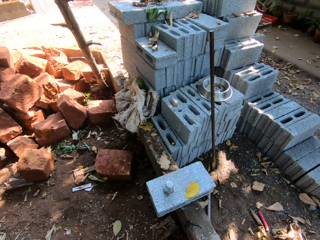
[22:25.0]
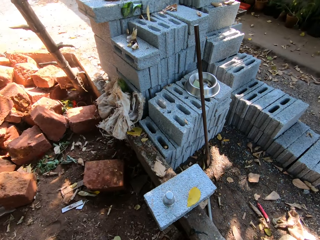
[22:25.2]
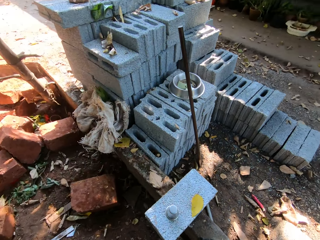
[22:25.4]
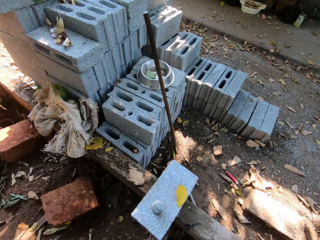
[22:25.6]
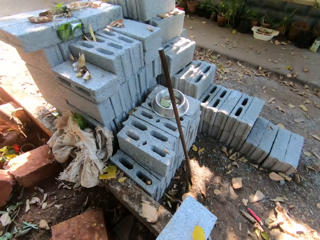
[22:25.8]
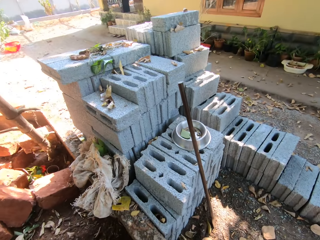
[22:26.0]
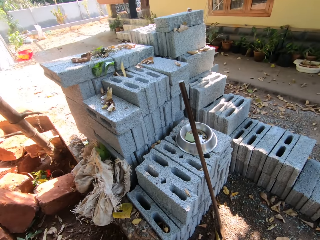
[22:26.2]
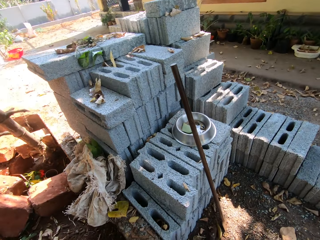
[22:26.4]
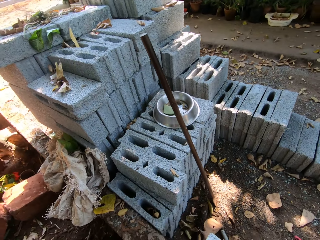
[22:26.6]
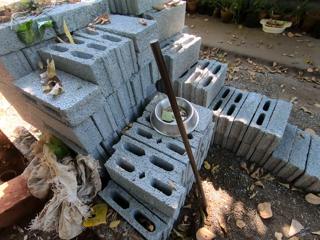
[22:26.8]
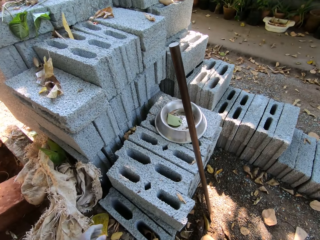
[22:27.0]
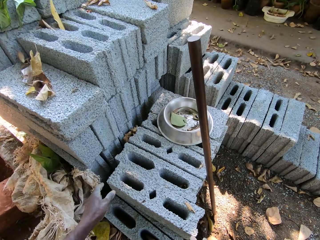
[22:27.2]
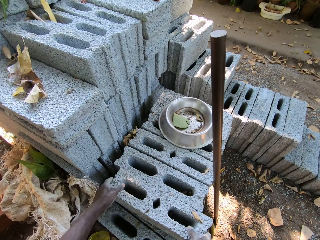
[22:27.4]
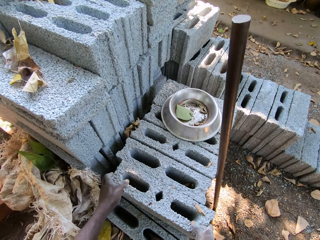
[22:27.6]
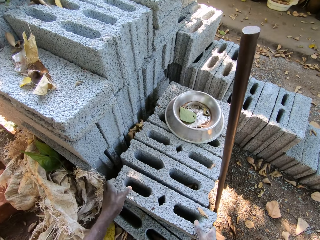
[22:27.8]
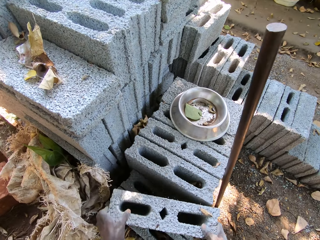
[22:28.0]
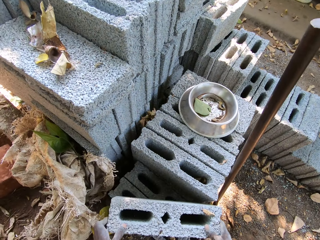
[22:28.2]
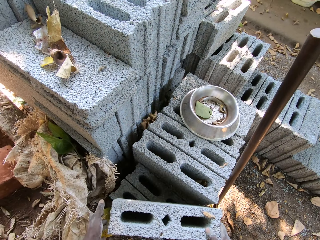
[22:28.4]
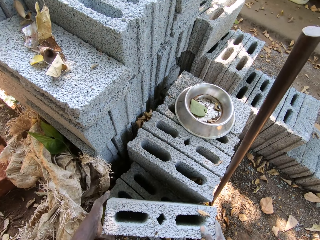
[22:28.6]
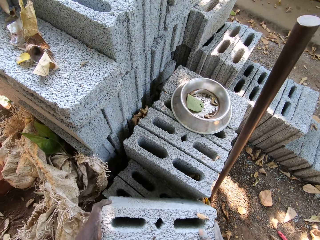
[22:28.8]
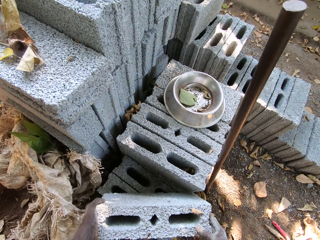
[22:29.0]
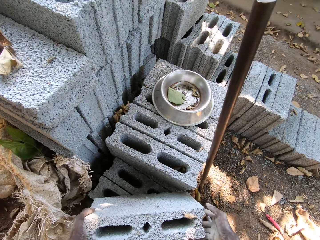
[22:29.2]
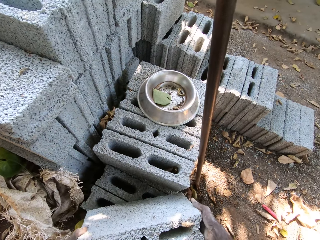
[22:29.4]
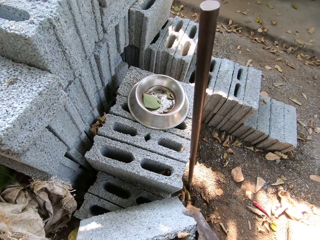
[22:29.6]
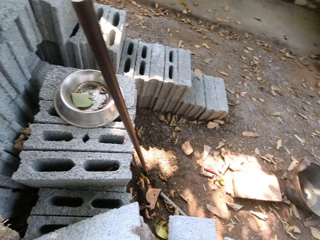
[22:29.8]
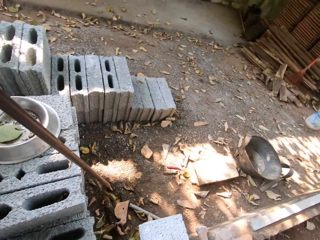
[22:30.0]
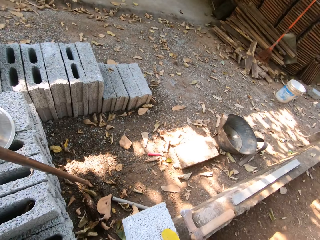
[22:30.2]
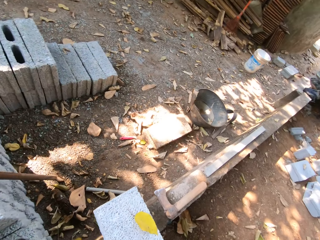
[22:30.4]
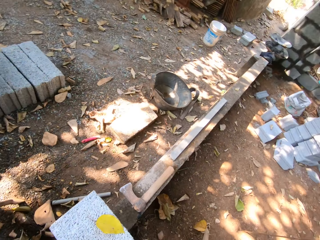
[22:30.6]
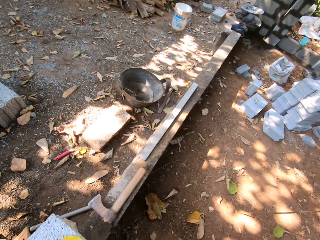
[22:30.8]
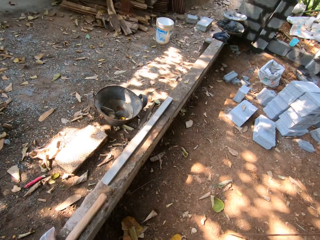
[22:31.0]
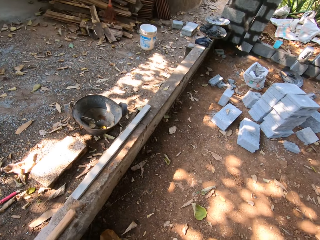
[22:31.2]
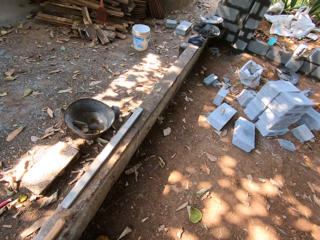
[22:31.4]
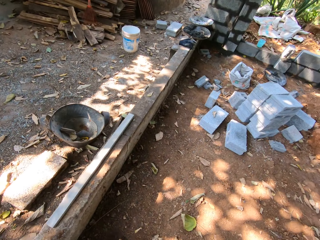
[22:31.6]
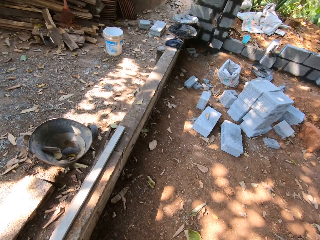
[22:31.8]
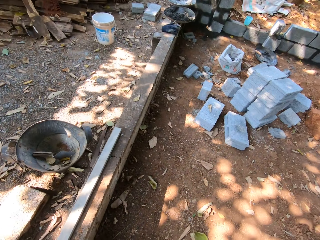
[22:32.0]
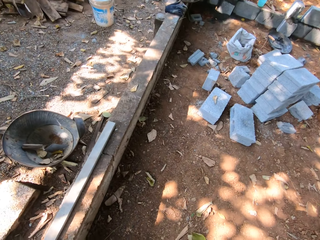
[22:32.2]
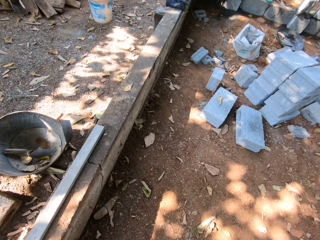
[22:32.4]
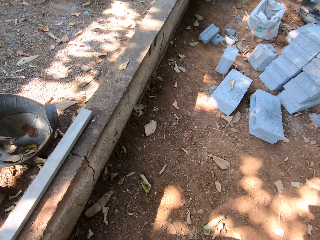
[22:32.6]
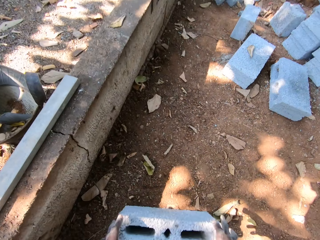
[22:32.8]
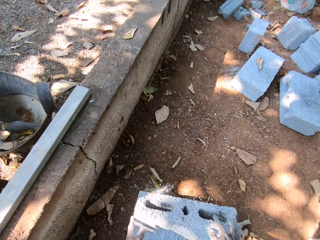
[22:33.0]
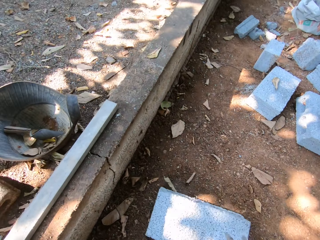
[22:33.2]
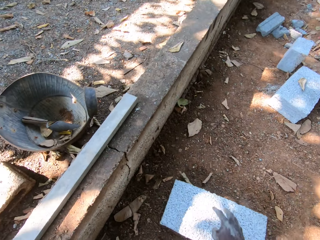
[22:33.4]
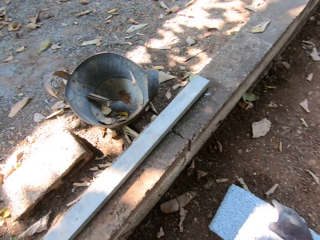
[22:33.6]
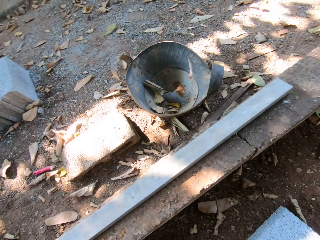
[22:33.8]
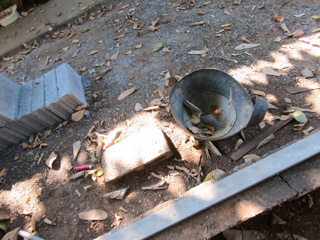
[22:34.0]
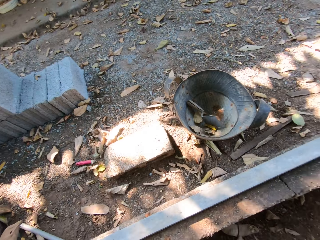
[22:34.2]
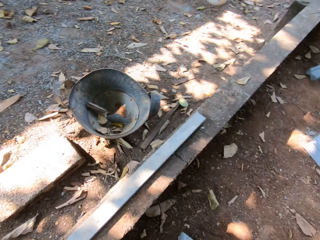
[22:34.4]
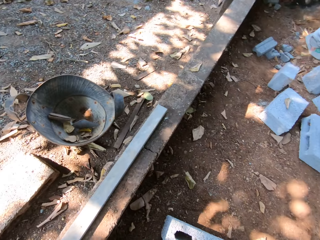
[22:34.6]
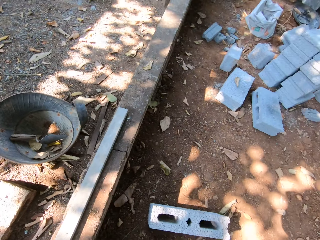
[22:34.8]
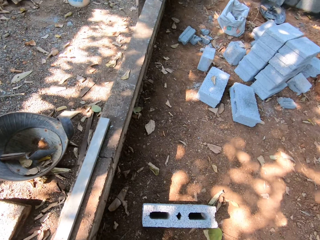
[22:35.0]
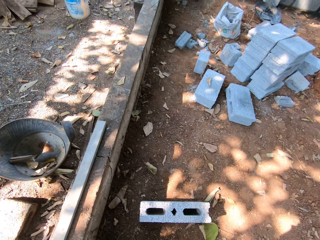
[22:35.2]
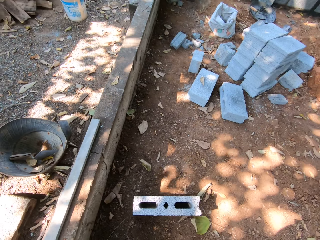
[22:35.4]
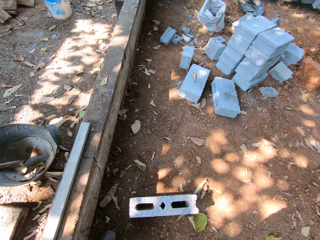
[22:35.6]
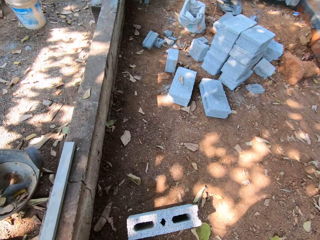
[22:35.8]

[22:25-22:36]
The camera wearer picks a brick from a pile of bricks with his hands. He walks around. He drops the brick on the ground with his hands. He looks around.

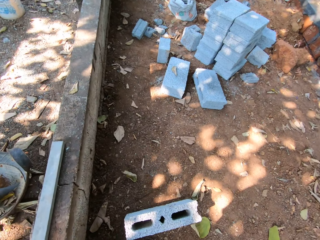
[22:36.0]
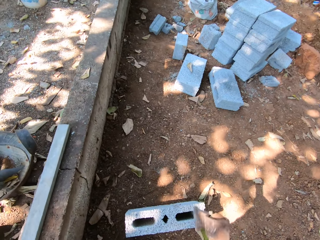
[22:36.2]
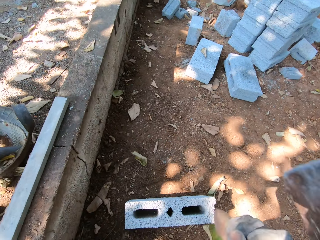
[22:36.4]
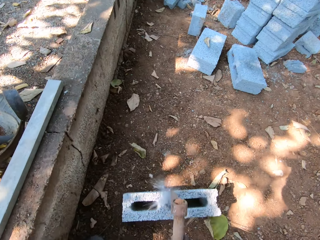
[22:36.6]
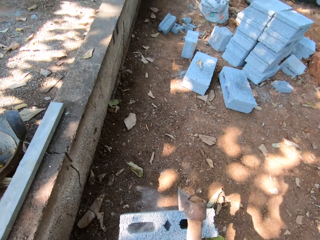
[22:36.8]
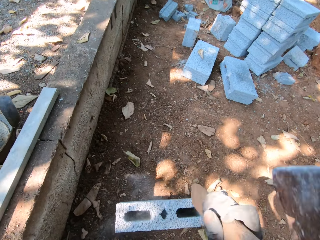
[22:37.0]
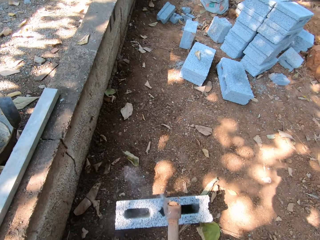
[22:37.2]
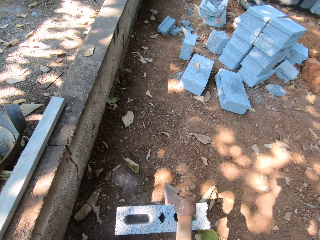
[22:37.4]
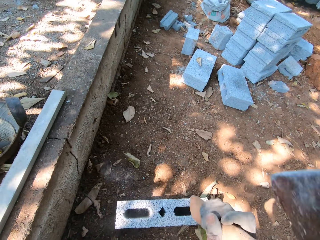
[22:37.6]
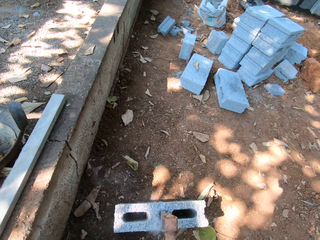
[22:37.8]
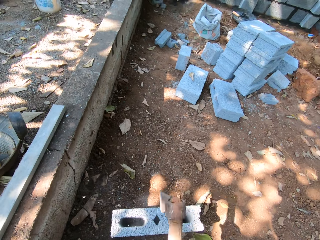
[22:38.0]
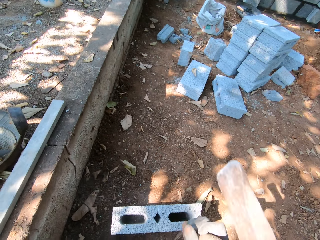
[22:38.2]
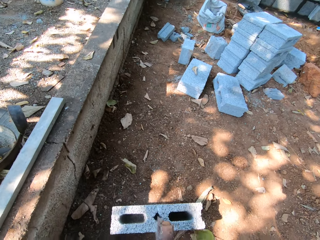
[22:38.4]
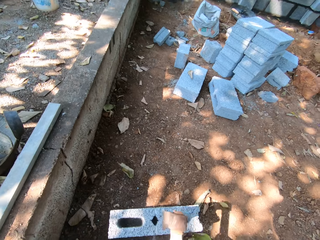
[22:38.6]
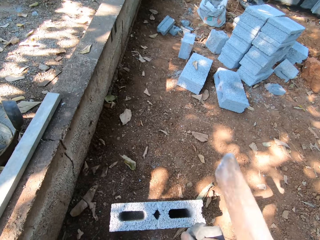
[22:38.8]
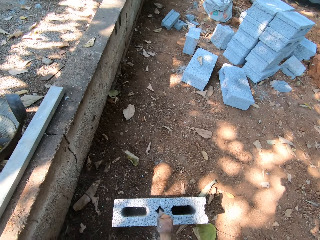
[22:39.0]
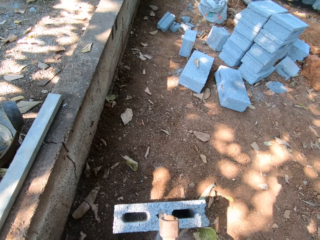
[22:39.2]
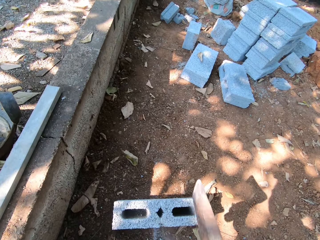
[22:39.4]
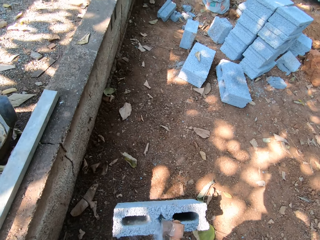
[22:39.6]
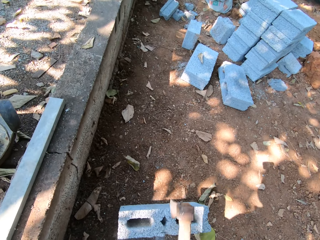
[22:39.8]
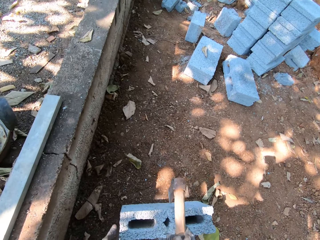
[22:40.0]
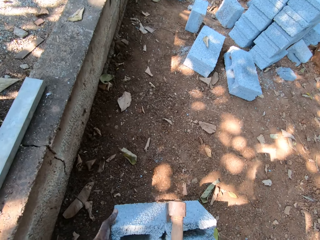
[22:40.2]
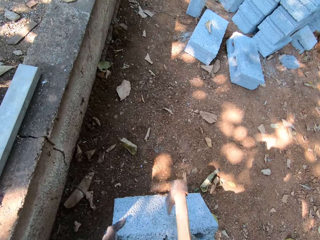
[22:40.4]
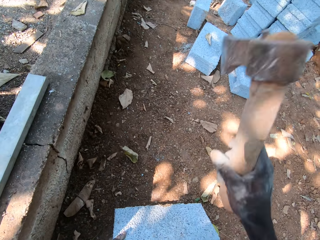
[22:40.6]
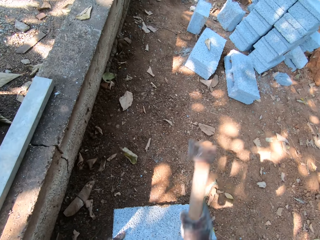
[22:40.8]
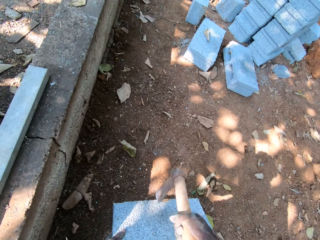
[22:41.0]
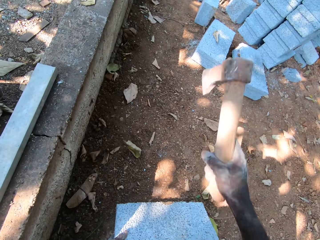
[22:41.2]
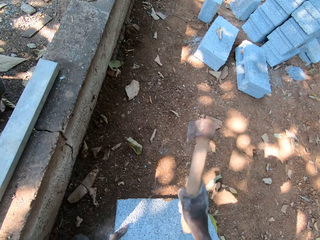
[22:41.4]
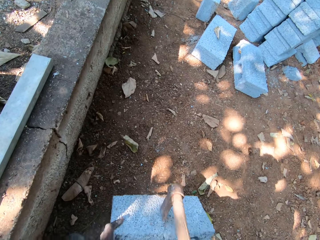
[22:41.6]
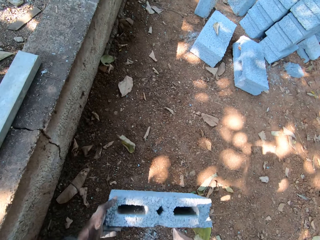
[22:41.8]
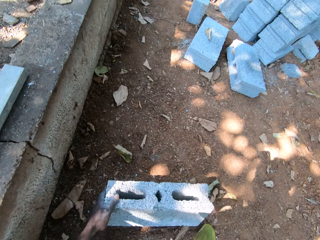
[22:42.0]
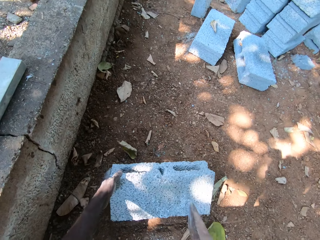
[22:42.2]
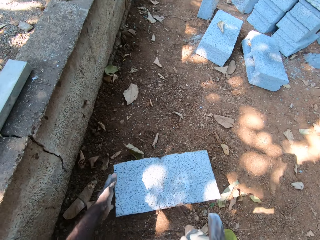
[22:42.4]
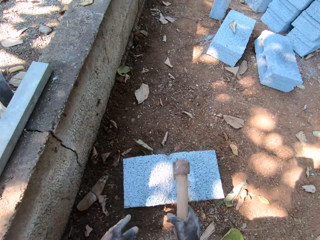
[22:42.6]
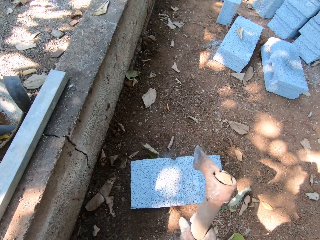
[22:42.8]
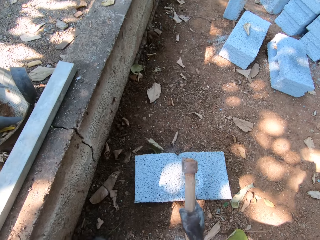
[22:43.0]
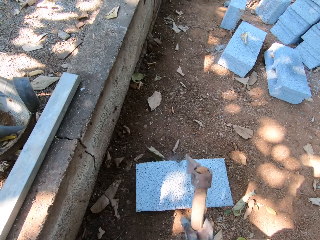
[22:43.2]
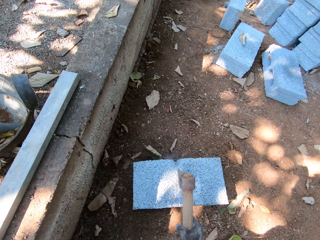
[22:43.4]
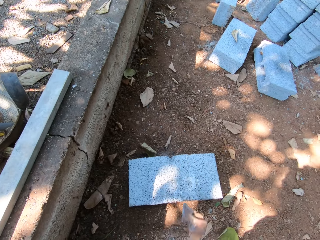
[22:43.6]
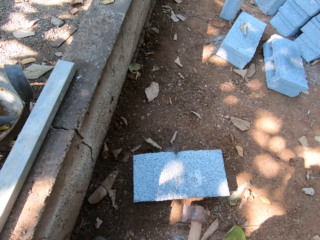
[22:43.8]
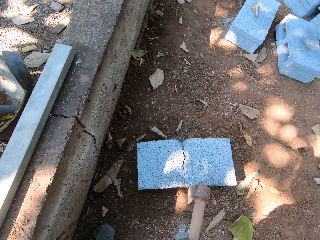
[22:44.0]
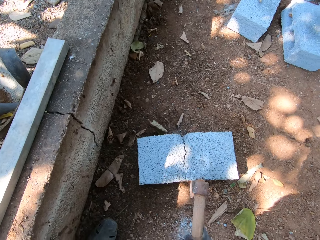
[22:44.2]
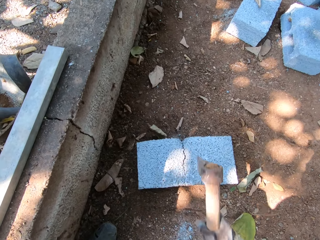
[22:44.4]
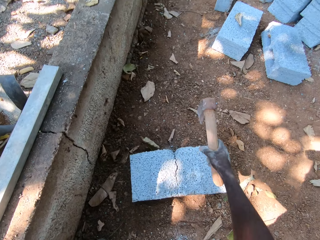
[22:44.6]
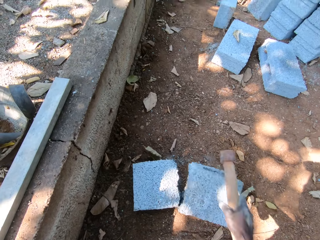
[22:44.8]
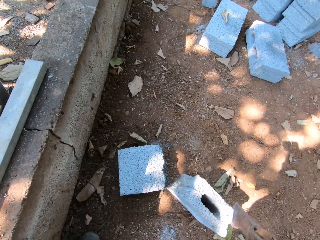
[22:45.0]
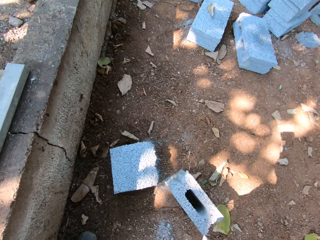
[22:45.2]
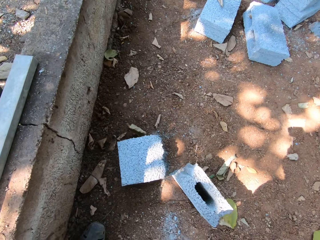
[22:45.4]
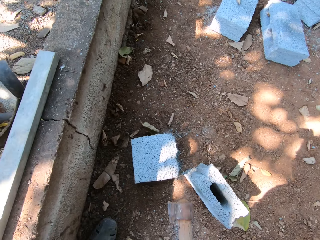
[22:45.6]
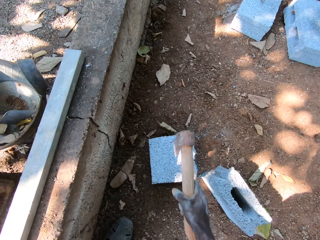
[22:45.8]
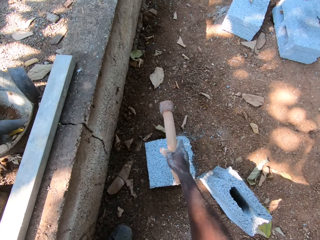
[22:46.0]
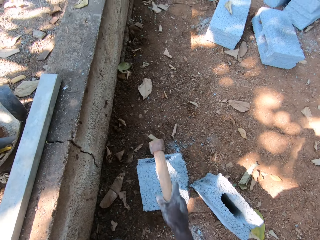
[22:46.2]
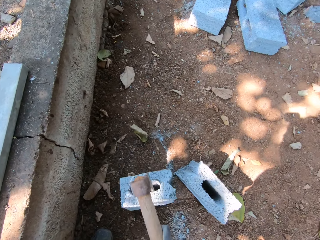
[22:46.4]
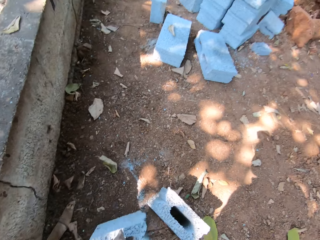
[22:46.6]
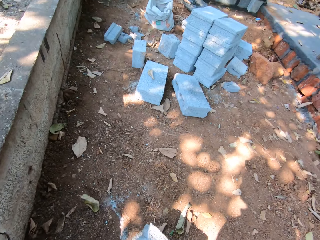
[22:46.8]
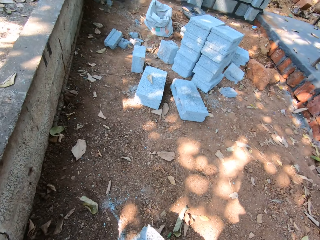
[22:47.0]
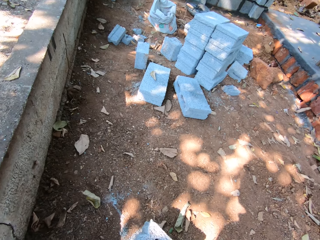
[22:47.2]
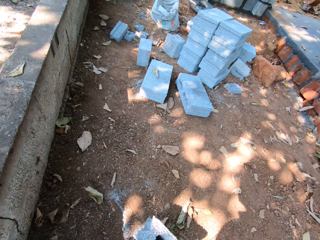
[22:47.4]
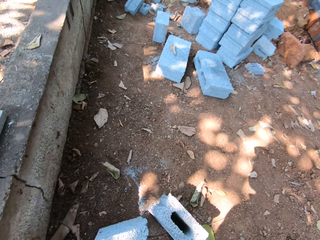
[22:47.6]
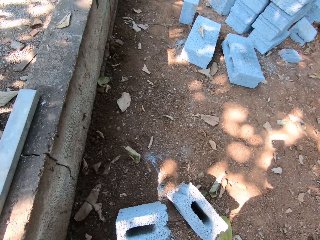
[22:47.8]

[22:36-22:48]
The camera wearer hits the brick on the ground with the axe in his right hand. He bends the brick with the axe in his right hand and his left hand. He turns the brick. He hits the brick with the axe in his right hand. He turns the brick, drops the brick on the ground with his left hand, and hits the brick on the ground with the axe in his right hand. He pulls one part of the brick with the axe. He raises a piece of the brick with the axe in his right hand. He raises a fragment of the block on the ground with the axe in his right hand. He pulls the stone.
